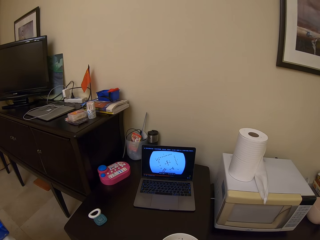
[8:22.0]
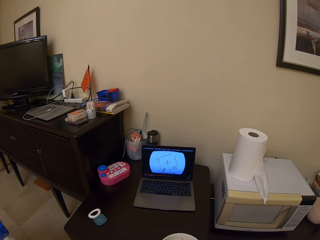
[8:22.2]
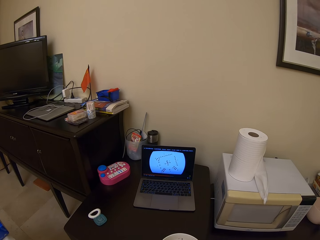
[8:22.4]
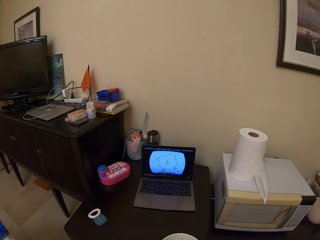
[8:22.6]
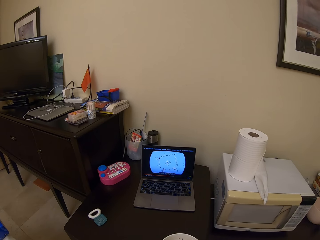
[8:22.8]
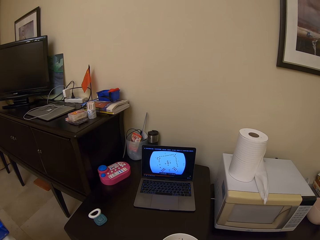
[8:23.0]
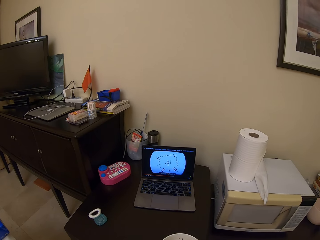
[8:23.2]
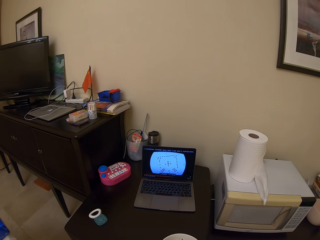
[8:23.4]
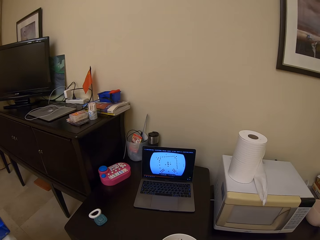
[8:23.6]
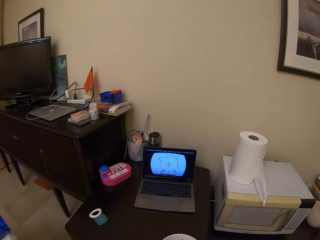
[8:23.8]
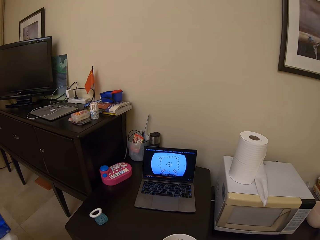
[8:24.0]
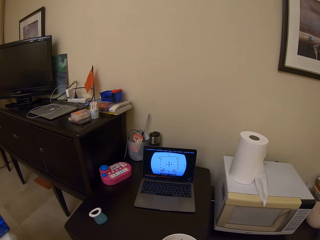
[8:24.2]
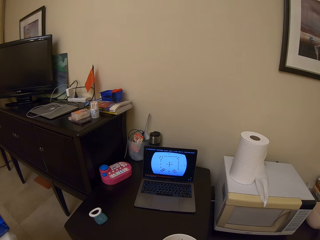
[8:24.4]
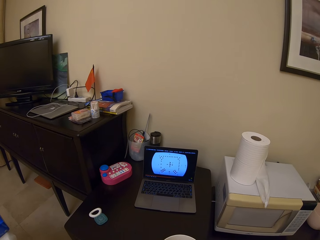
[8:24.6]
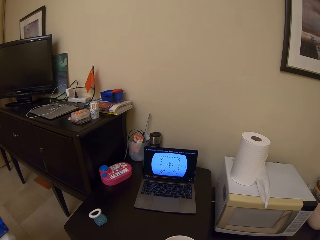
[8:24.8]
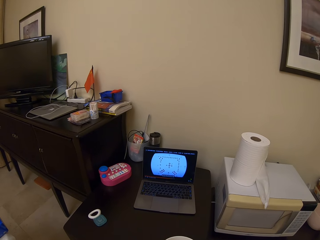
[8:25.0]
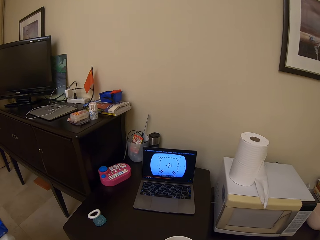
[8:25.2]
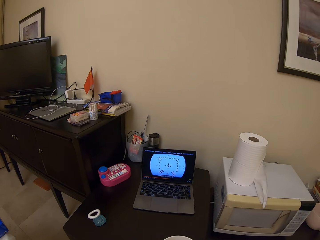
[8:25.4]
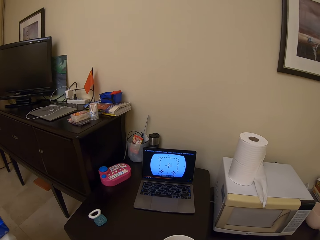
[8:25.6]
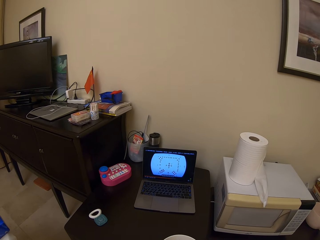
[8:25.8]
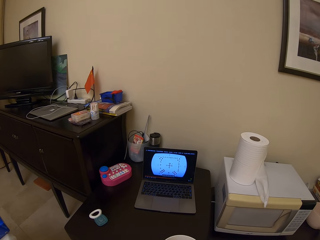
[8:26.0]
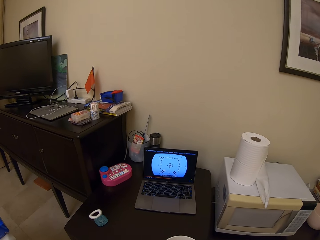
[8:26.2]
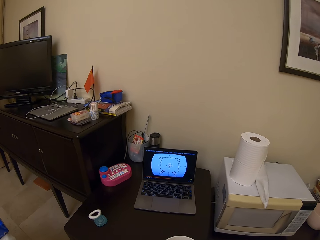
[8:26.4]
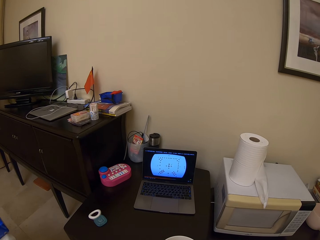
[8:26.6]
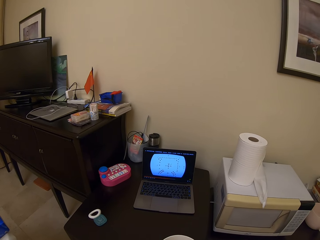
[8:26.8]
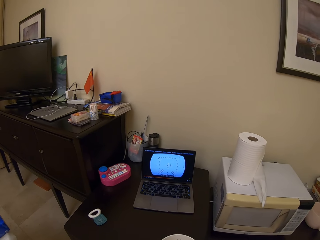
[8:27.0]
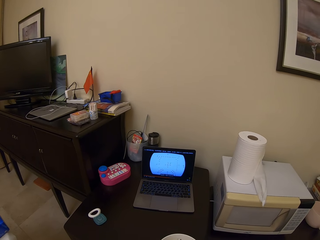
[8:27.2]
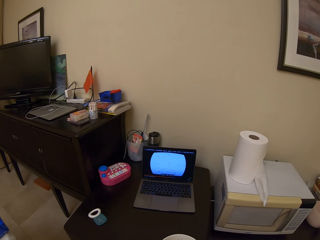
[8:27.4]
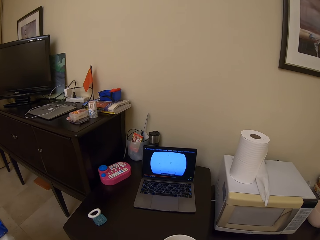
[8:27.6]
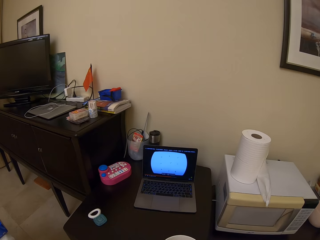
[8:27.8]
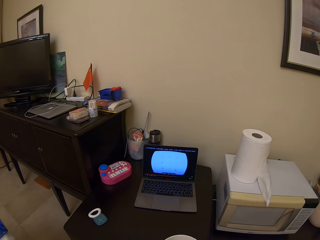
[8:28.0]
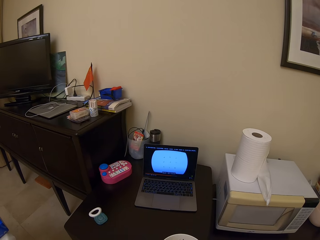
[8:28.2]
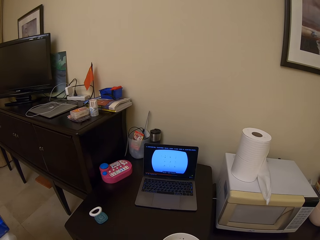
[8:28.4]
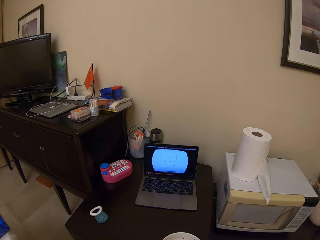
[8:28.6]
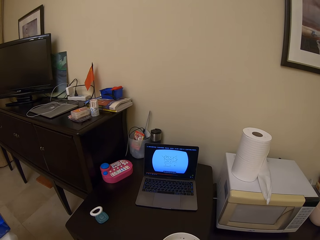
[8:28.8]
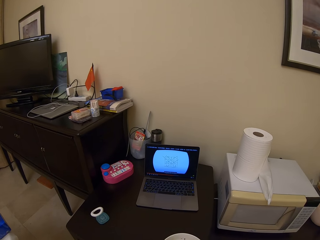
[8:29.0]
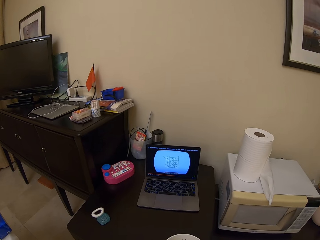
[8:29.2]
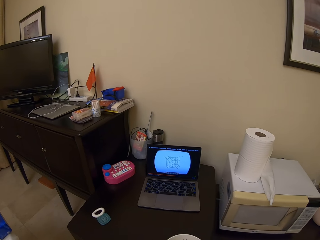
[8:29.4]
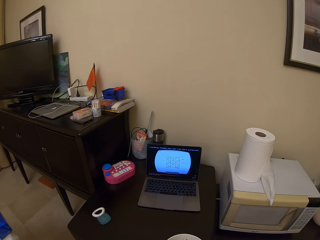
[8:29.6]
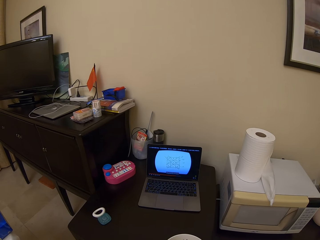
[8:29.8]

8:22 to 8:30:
The camera wearer clears the throat.

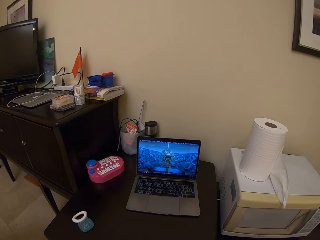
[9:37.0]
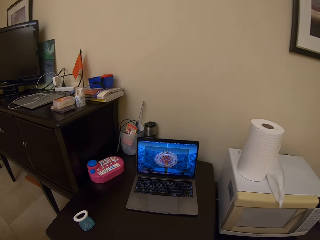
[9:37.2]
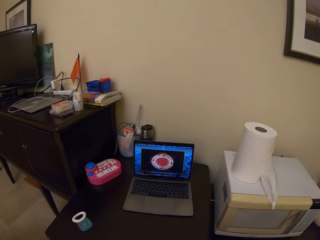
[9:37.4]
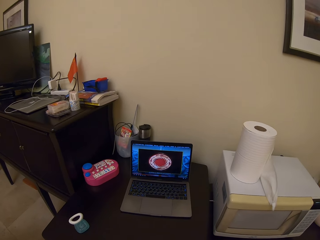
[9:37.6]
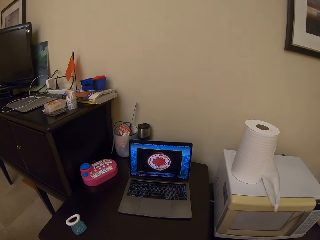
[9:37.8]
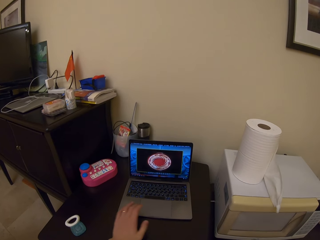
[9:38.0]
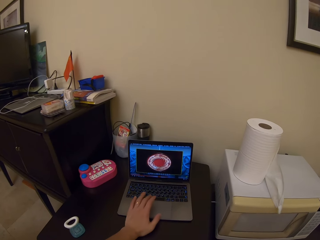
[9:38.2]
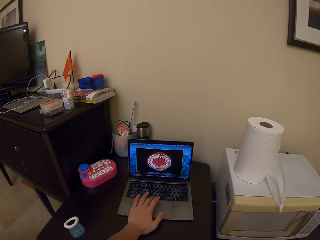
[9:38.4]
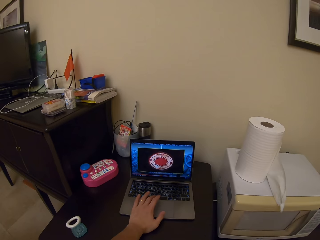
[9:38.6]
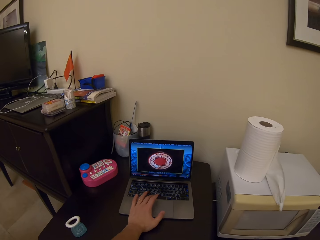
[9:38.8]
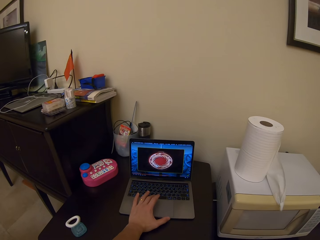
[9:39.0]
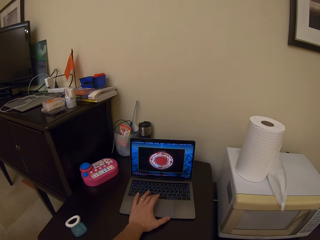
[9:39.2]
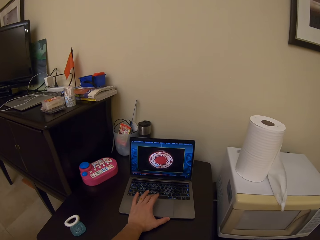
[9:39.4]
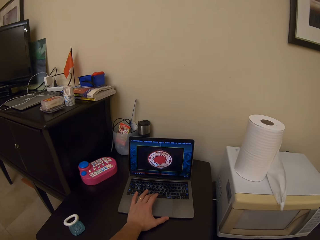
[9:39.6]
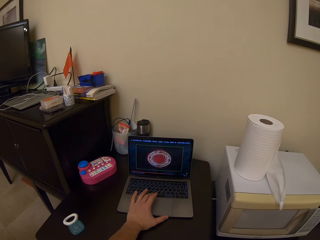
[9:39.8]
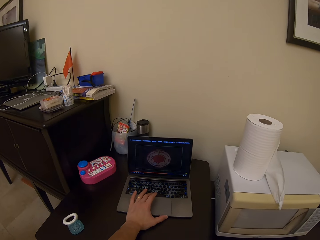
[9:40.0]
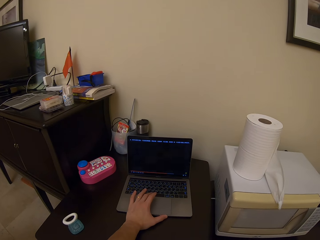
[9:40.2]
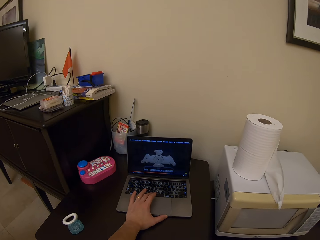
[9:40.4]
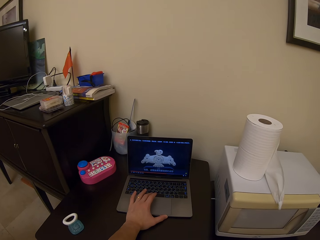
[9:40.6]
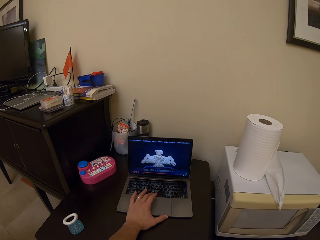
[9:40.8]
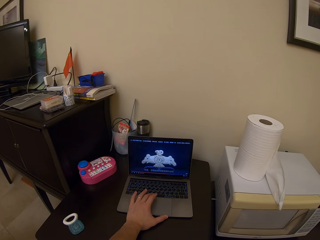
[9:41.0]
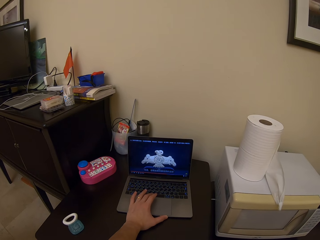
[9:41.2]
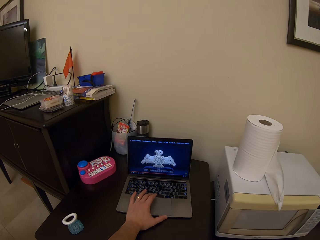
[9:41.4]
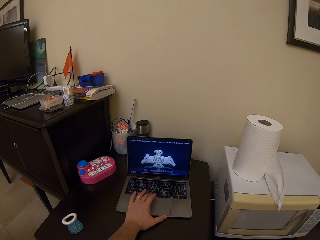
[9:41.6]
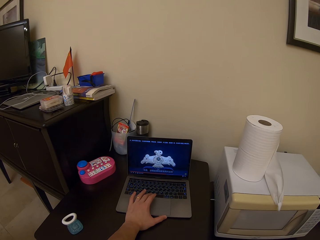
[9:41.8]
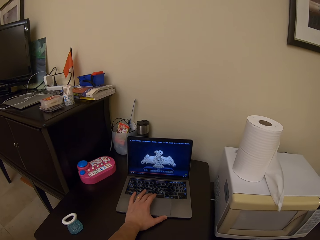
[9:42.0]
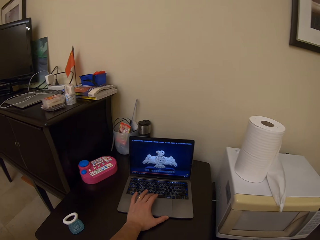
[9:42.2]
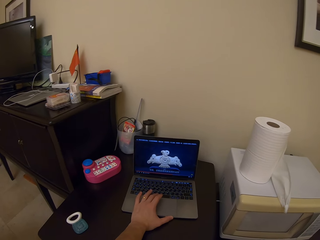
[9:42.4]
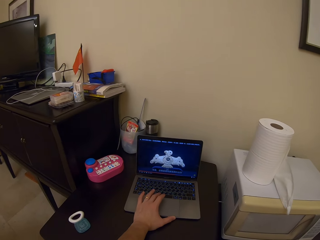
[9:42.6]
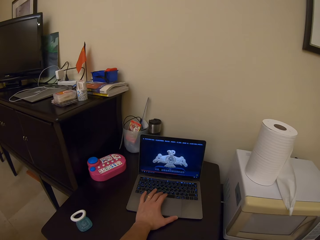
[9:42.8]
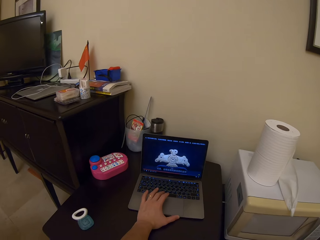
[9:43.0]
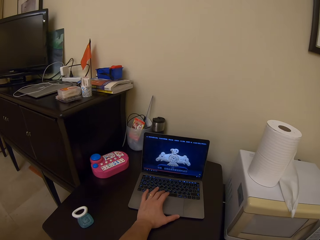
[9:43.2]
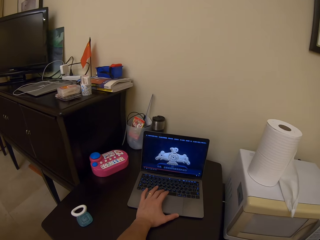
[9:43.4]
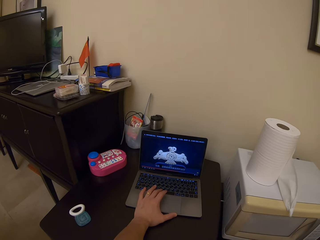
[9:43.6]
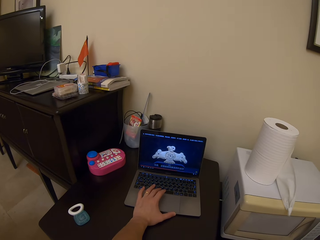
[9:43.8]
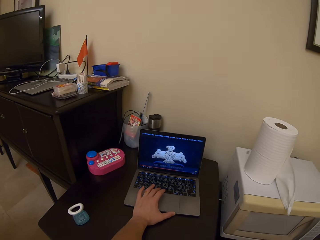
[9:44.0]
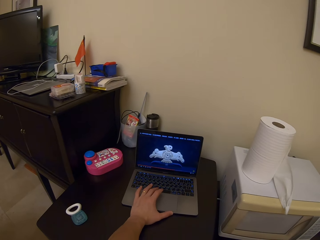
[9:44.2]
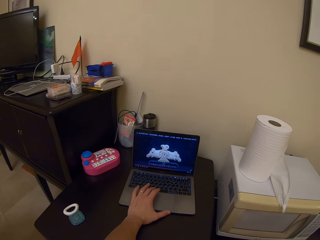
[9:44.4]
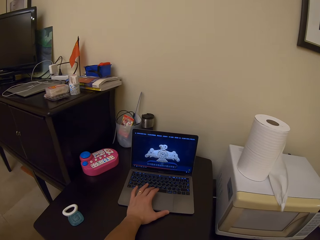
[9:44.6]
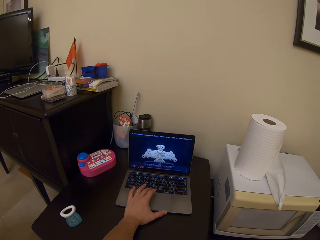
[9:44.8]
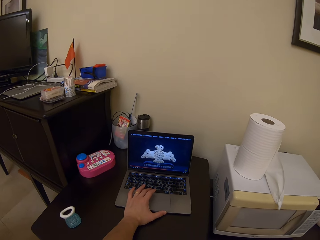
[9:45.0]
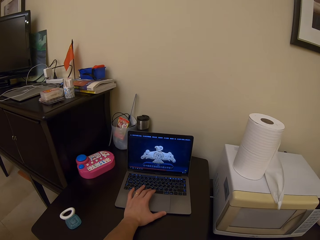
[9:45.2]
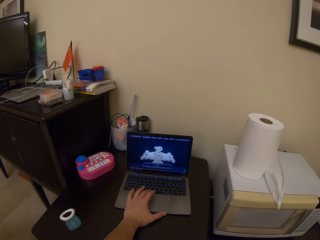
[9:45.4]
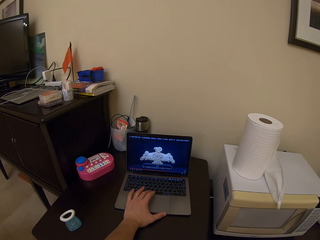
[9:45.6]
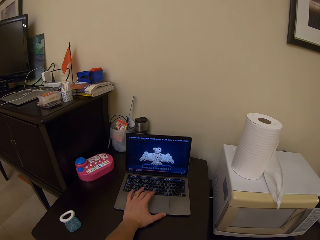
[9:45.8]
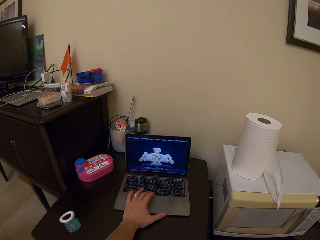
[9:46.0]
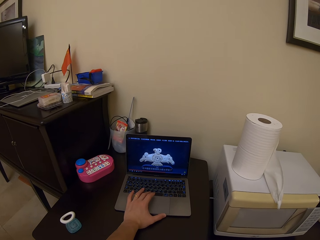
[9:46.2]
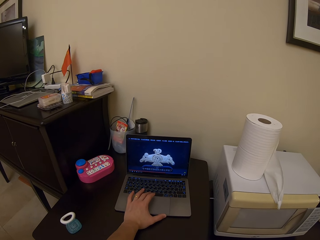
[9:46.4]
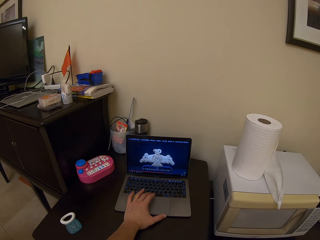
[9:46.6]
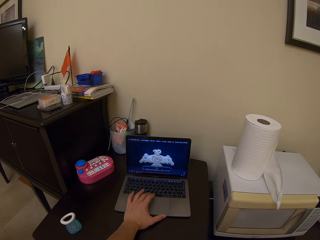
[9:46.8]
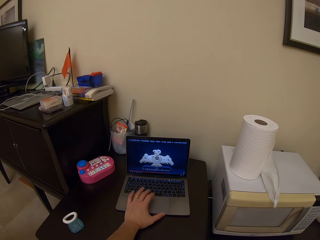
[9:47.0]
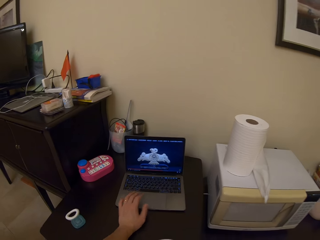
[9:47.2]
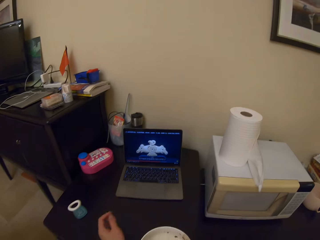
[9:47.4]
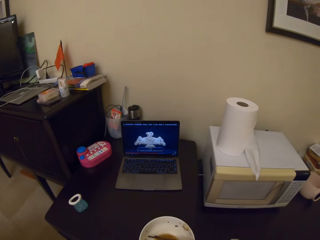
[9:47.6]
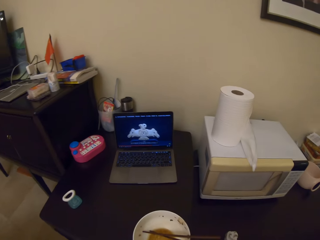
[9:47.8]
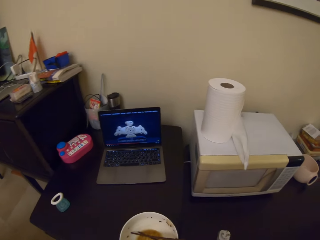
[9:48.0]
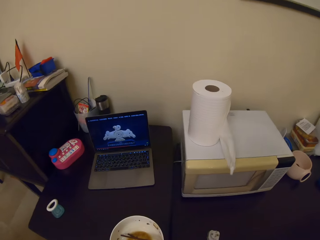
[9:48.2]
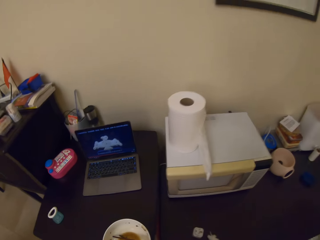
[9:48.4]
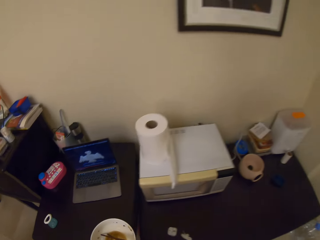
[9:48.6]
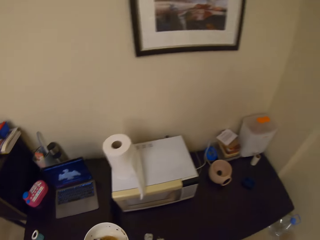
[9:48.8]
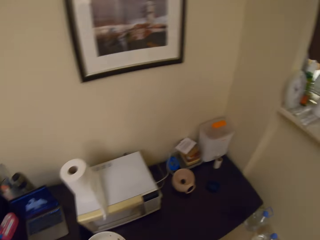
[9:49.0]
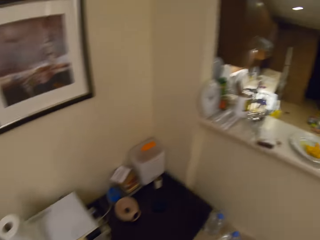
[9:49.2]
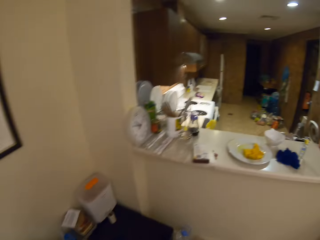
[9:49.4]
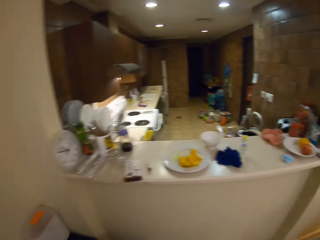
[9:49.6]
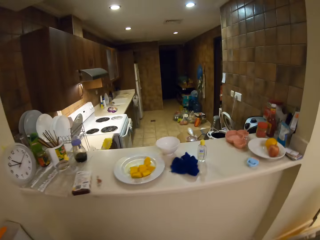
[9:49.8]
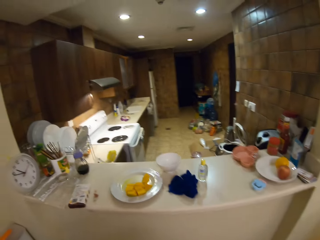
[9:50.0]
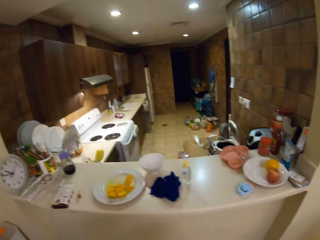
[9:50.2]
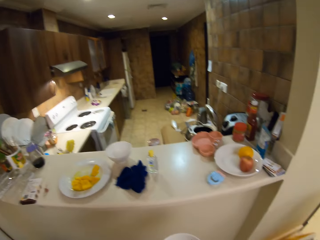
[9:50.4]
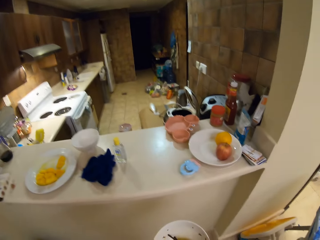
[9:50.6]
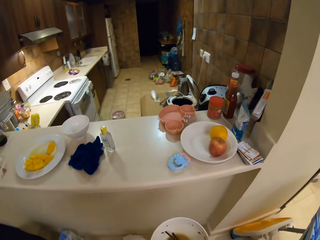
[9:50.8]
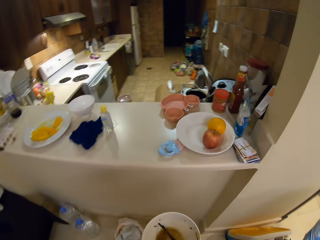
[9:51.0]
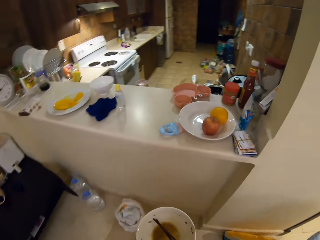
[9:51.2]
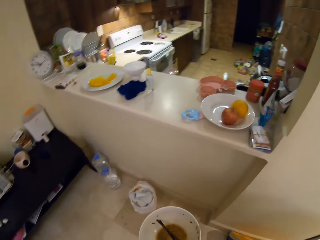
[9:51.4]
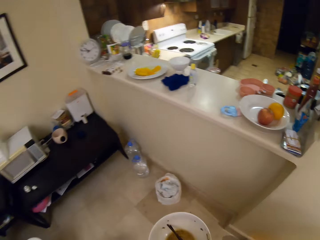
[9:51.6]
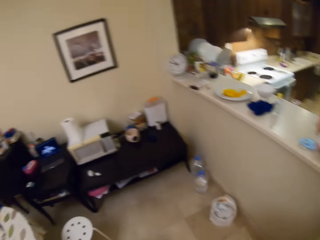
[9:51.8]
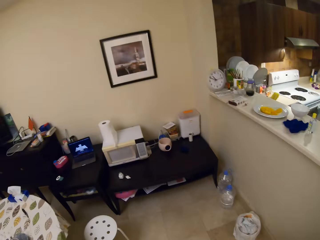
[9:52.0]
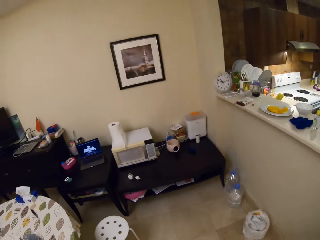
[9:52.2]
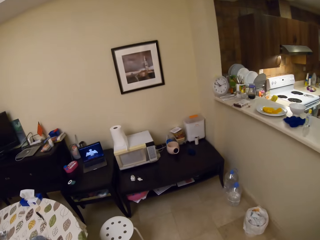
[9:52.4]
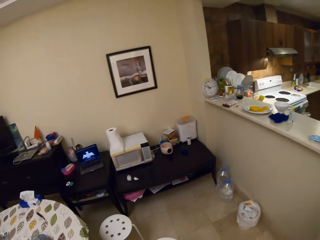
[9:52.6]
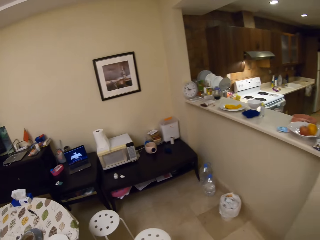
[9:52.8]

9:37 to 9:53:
The camera wearer operates the laptop. They touch the laptop. They move a hand away from the laptop. They carry a bowl and move around. They take the bowl. They look around.
